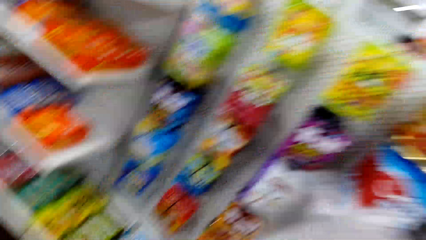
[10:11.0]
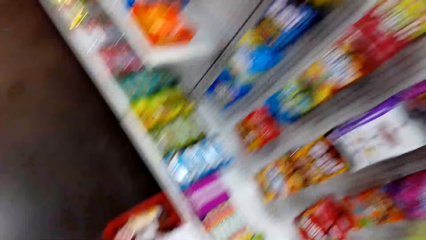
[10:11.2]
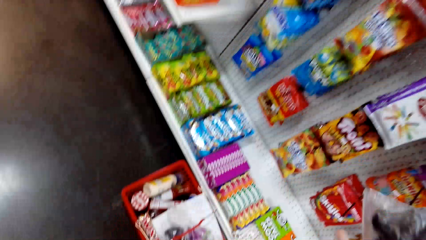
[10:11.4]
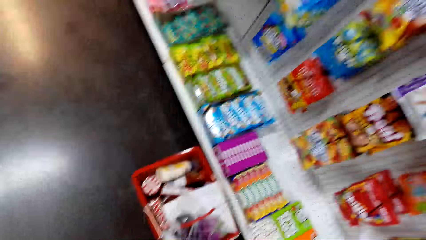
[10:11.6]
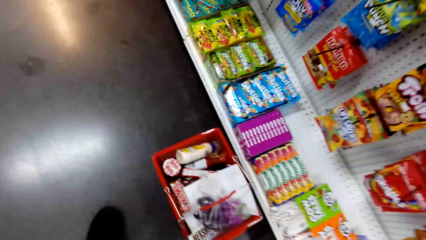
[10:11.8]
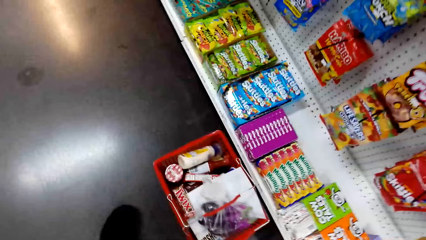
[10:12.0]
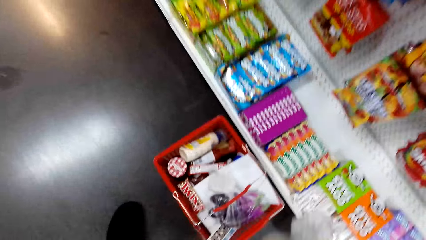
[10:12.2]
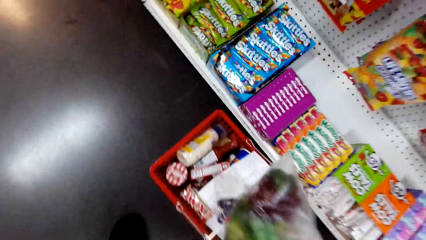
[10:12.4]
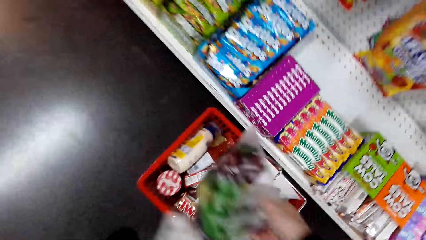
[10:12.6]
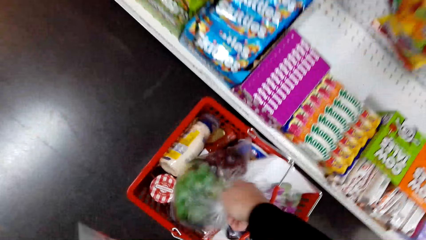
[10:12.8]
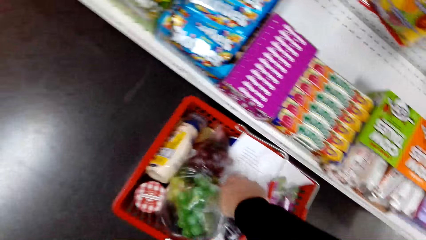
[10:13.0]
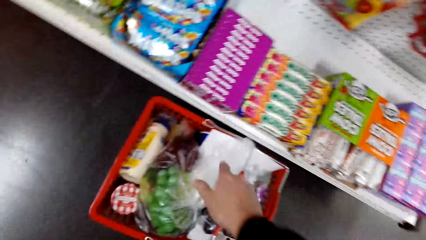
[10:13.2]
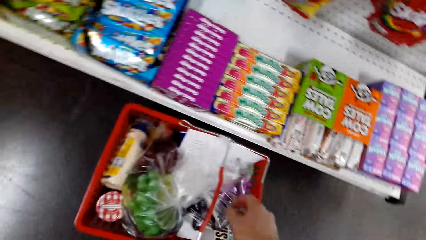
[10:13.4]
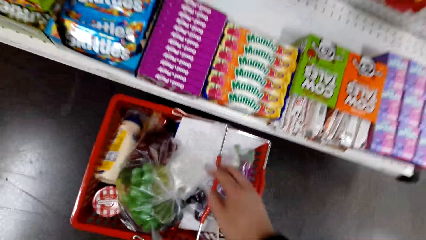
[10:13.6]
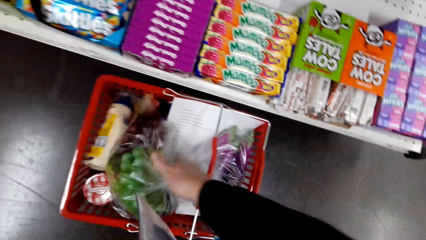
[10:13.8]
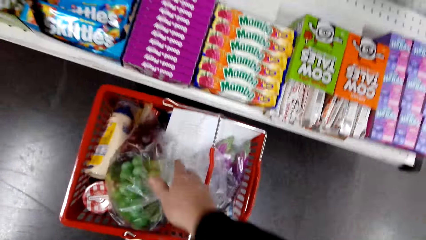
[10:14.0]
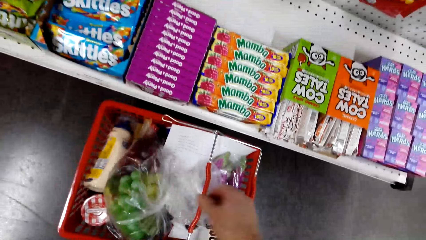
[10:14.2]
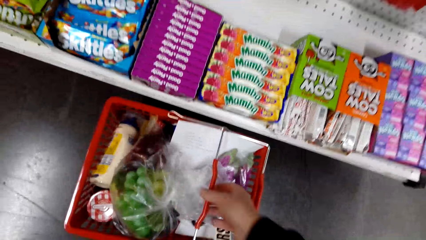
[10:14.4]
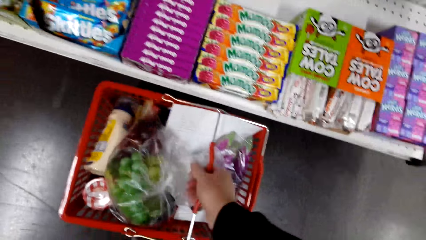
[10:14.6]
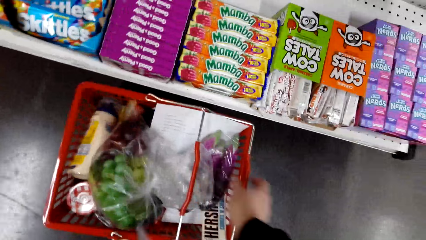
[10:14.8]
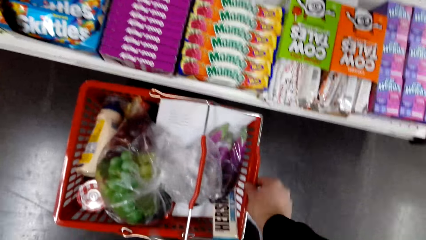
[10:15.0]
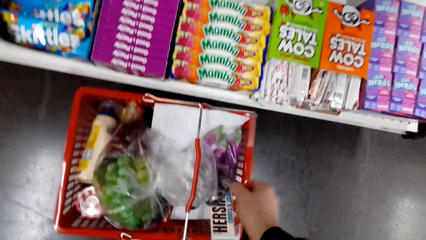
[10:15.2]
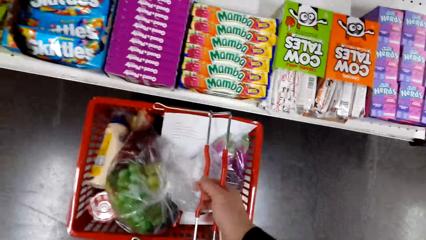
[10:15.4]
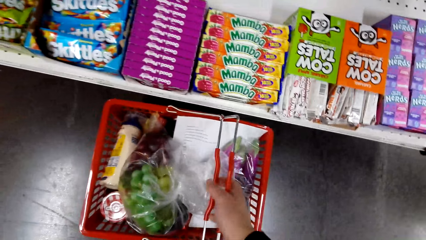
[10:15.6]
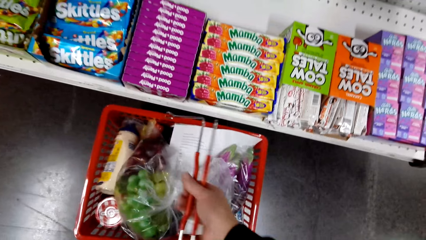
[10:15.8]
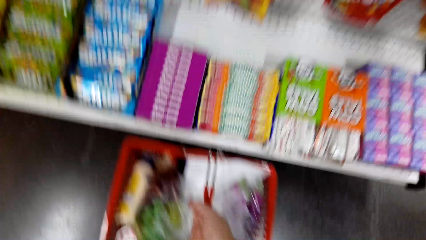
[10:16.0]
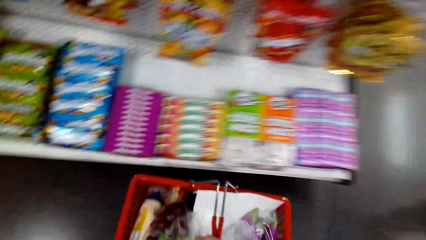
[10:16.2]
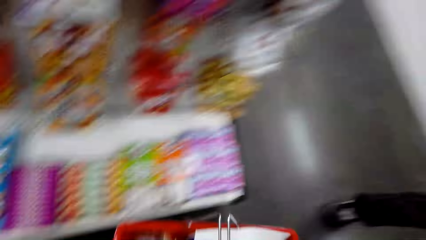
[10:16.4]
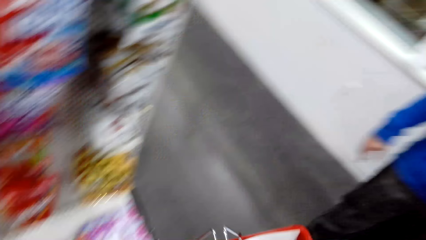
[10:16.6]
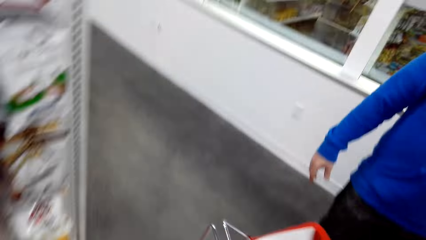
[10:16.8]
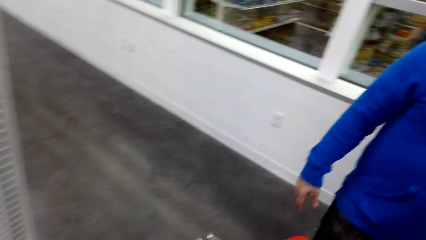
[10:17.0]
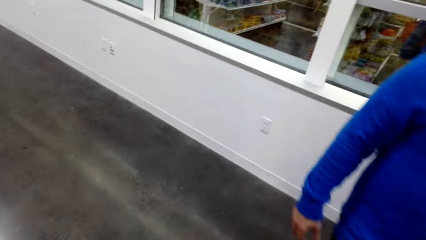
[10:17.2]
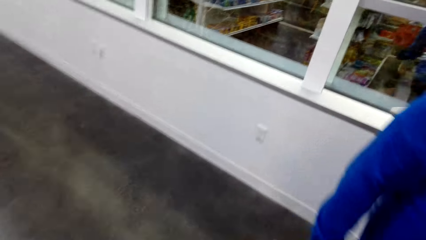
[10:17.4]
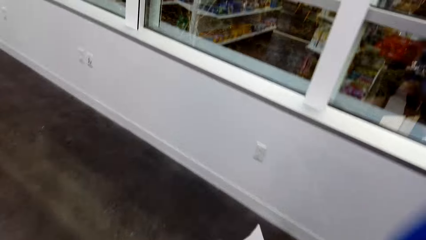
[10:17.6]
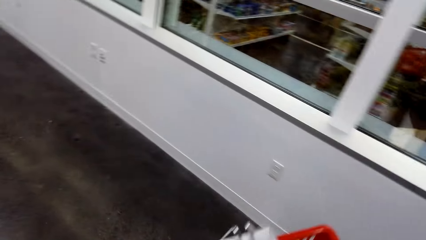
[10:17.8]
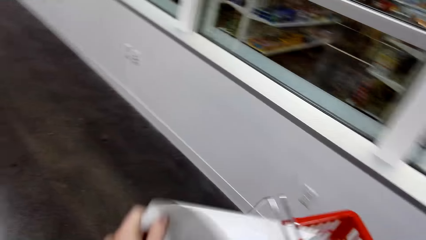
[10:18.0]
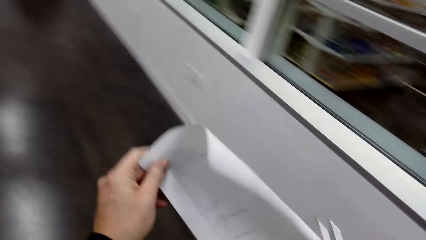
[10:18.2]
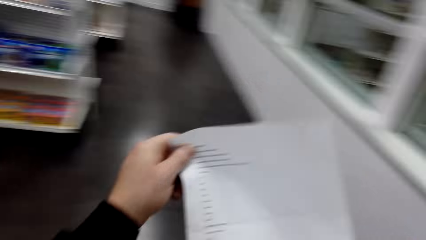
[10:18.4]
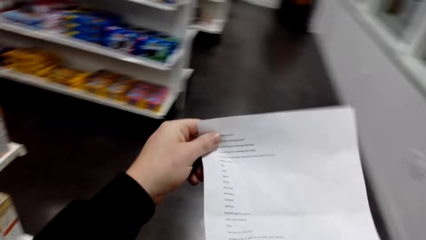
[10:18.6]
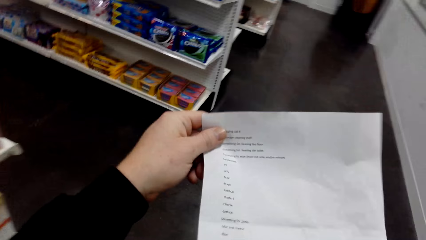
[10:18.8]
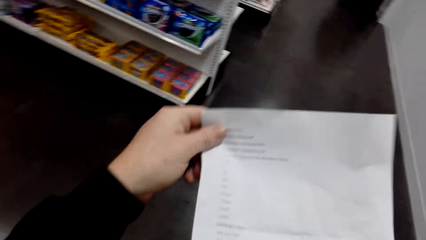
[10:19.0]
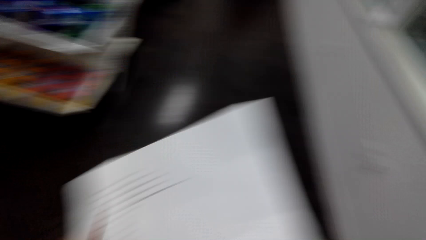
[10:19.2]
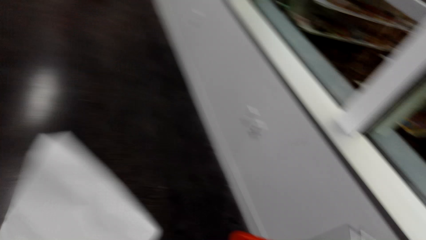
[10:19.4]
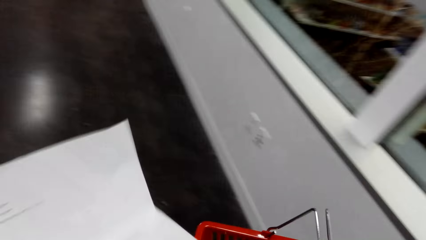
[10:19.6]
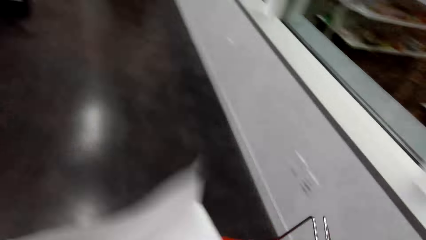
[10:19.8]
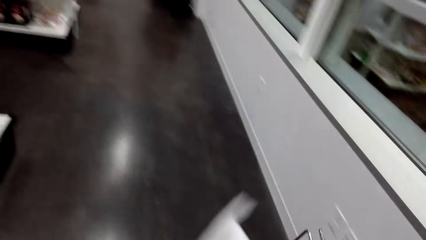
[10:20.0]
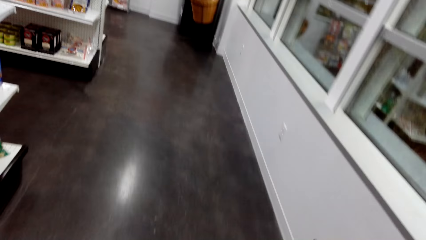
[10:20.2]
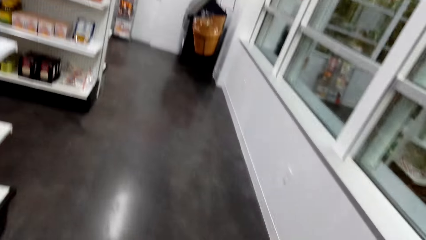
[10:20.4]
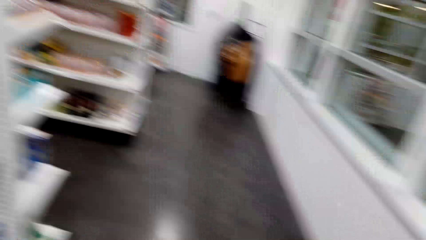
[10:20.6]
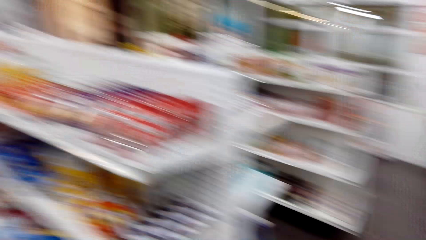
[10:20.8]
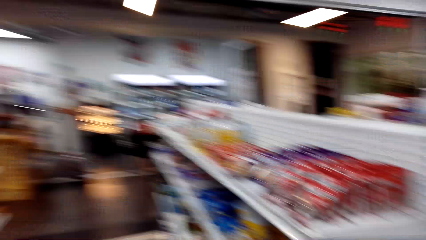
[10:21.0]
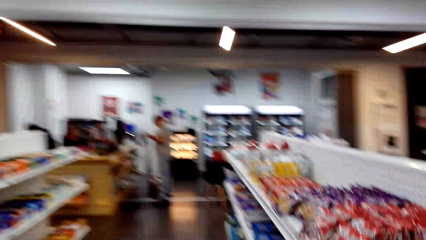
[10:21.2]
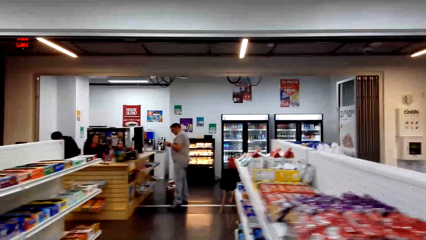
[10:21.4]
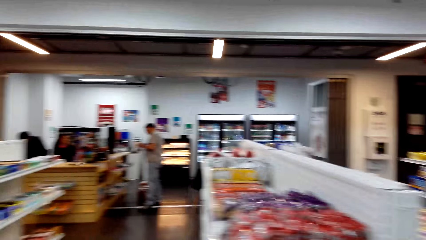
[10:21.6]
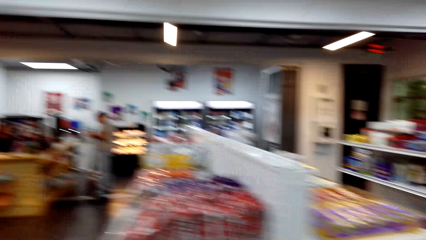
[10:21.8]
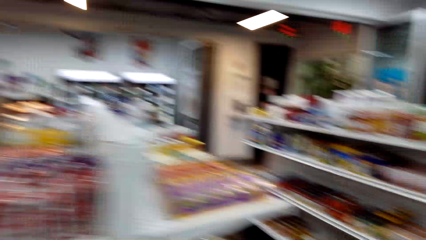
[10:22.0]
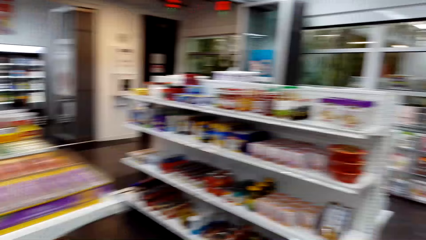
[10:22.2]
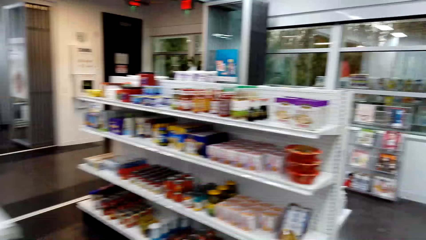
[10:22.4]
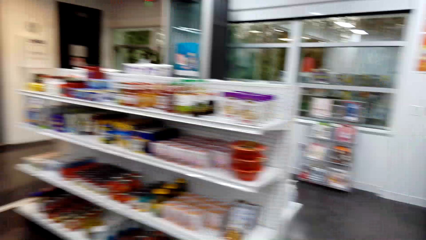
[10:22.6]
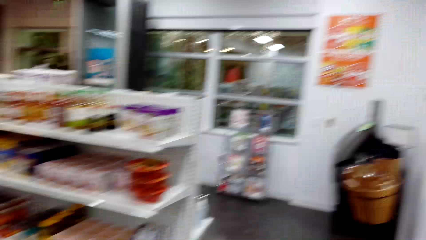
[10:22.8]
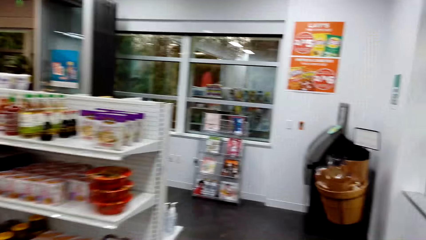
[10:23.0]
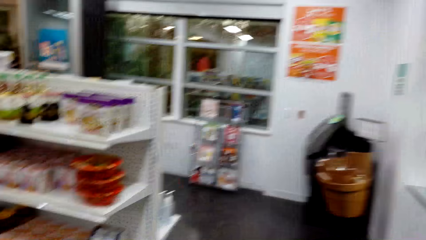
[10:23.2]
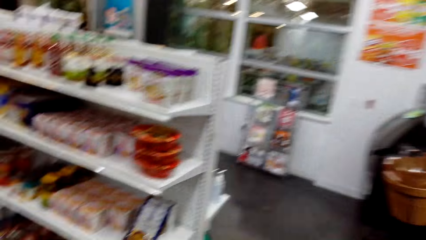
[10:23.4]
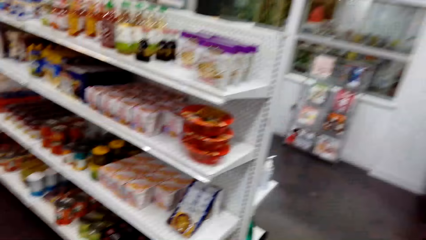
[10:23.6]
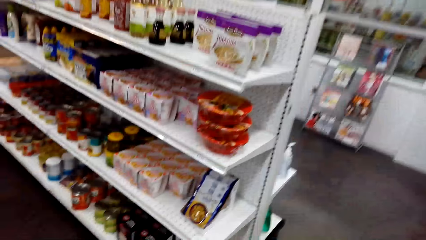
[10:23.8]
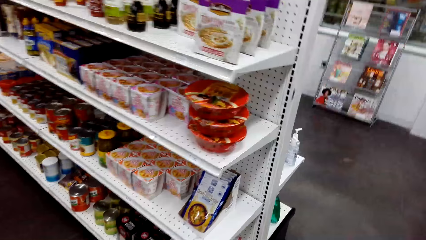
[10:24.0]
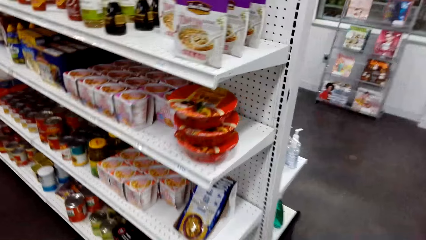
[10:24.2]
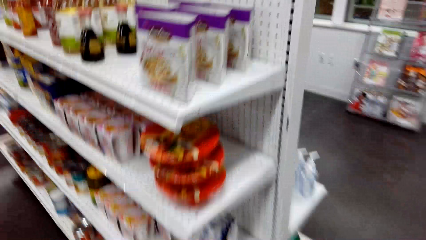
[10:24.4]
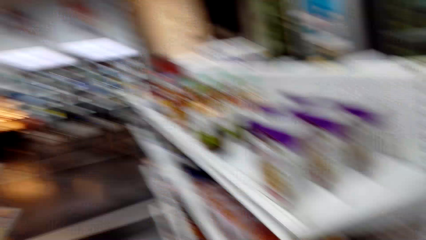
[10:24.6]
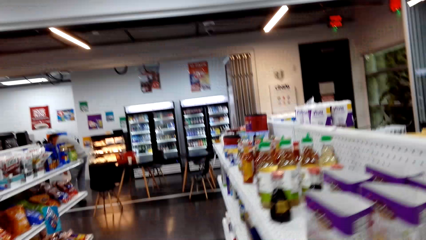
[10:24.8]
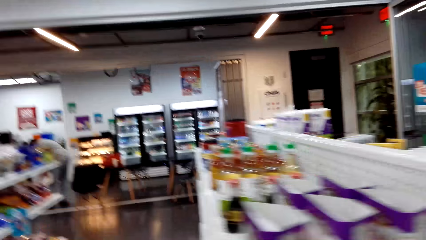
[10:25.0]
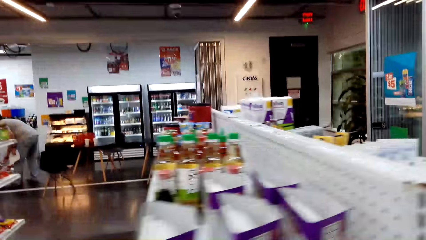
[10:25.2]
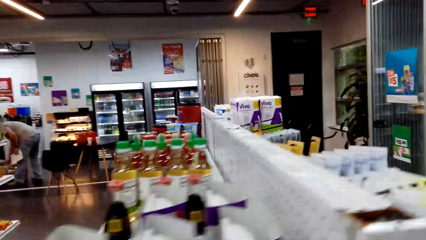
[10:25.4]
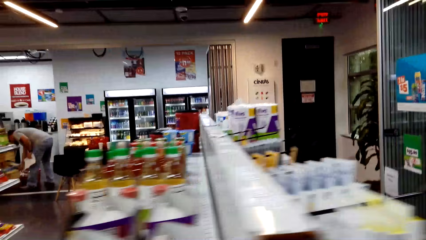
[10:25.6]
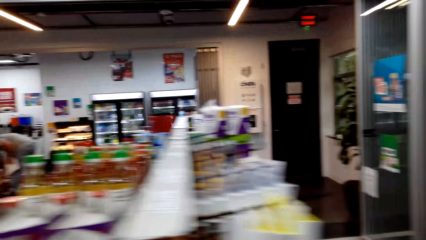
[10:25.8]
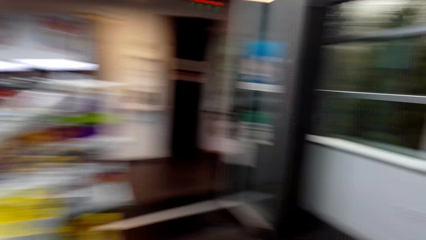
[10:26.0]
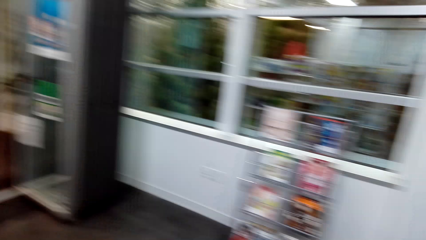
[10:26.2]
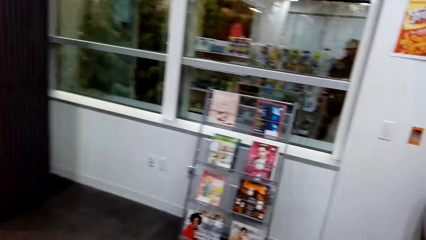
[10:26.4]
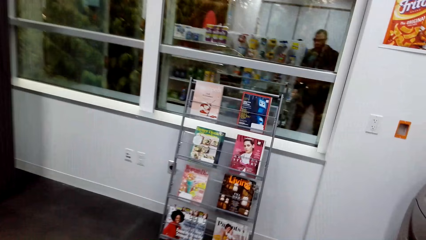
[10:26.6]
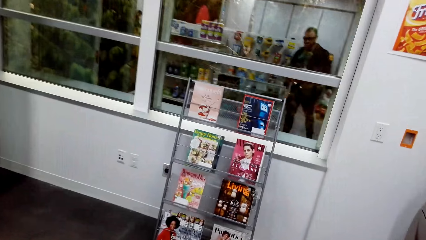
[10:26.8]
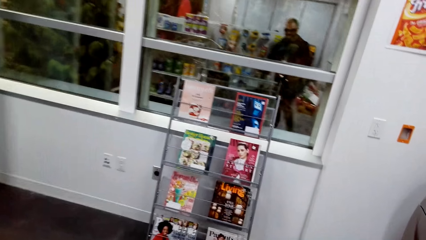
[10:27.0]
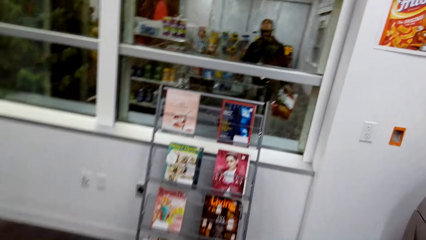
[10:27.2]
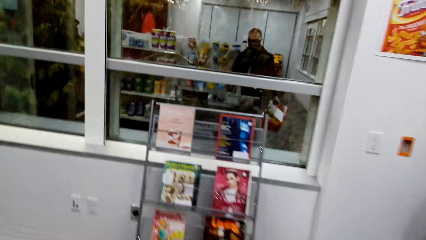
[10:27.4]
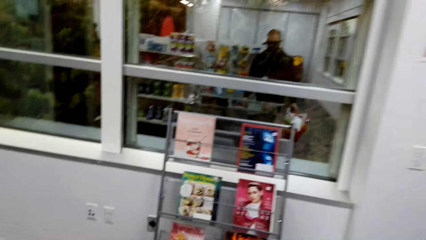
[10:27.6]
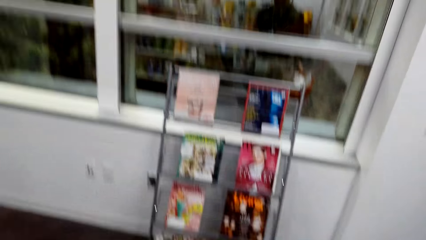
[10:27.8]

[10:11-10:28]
A man stares at the shelf. The camera wearer carries the polythene bag or paper bag. They put the paper bag in the shopping bucket or shopping cart. They touch the paper bag. They pick up the shopping bucket. They walk in the supermarket. The man walks in the supermarket. The camera wearer carries the shopping cart. They pick up a paper. They stare at the paper. They put the paper in the shopping bucket. A lady sits at the counter. Another man stands near the counter. The camera wearer looks around.
